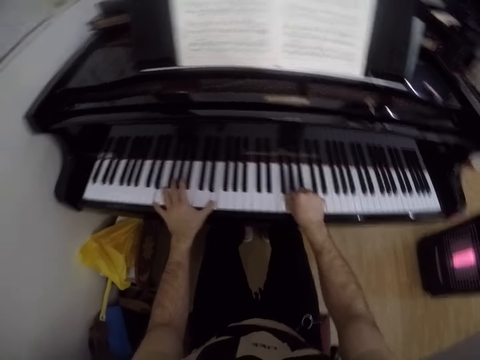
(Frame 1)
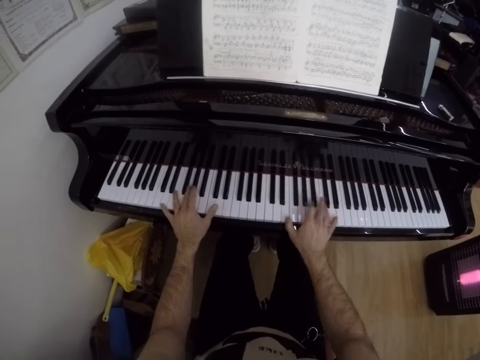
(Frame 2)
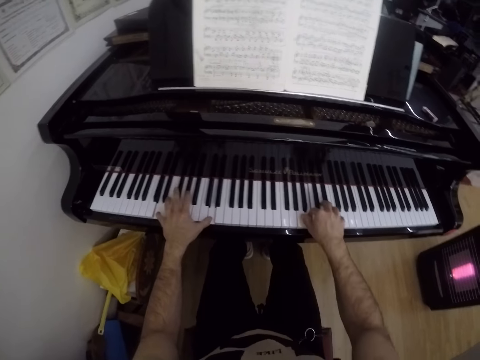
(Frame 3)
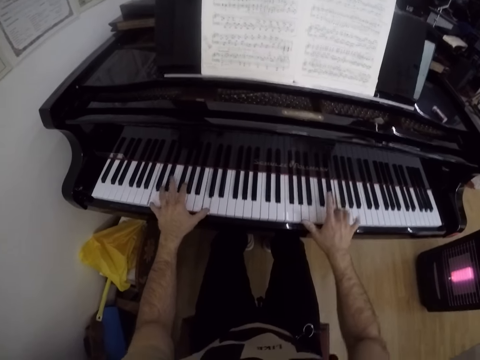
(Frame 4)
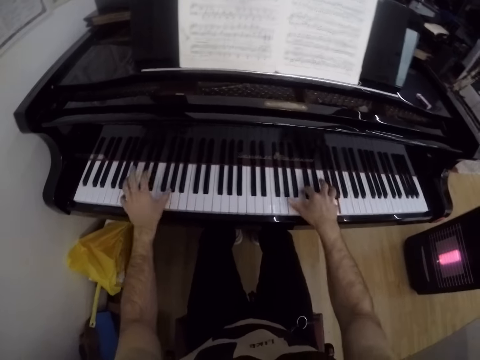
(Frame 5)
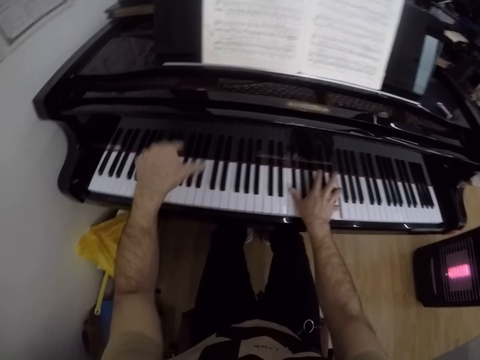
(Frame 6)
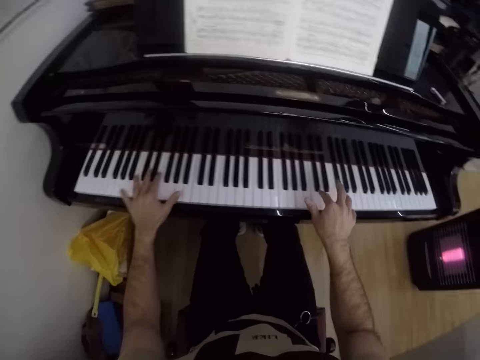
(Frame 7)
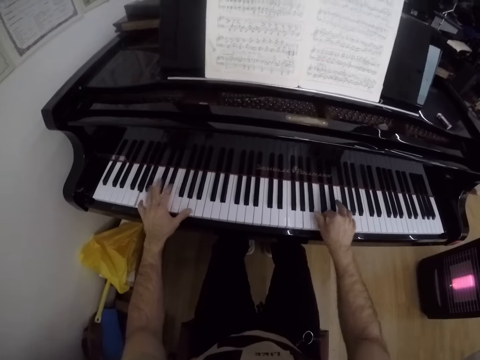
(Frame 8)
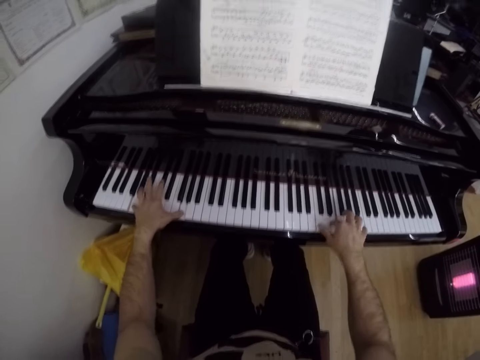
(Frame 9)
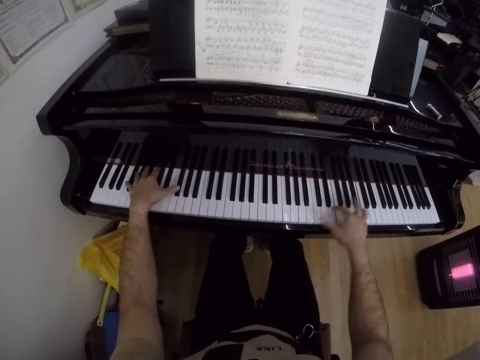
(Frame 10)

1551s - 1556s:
The camera wearer plays the keys on the keyboard of the grand piano with both hands.

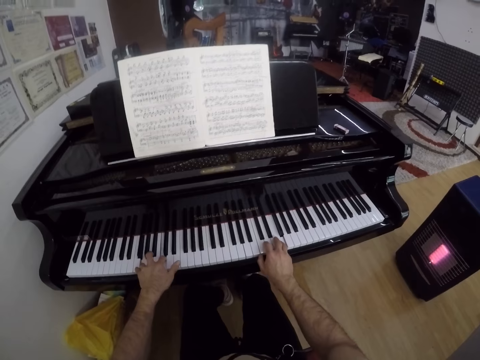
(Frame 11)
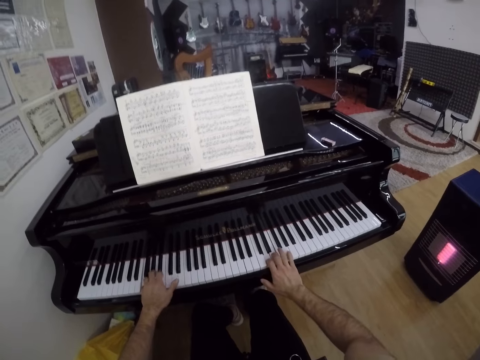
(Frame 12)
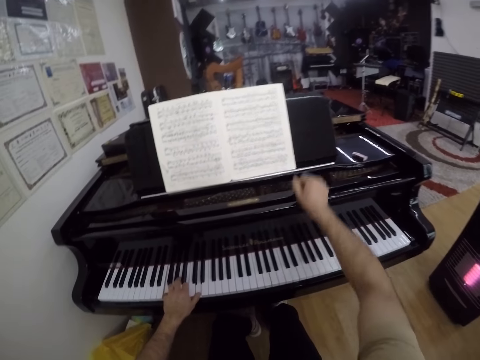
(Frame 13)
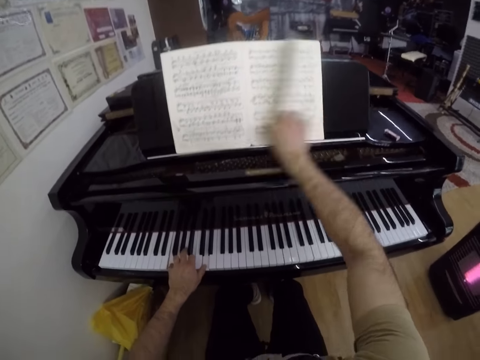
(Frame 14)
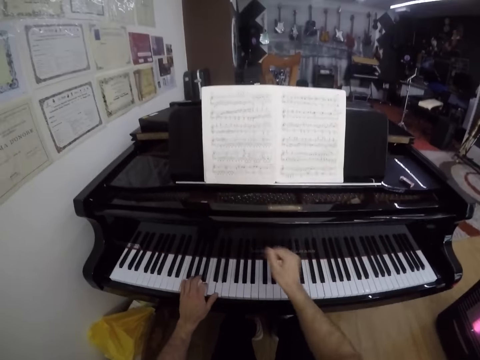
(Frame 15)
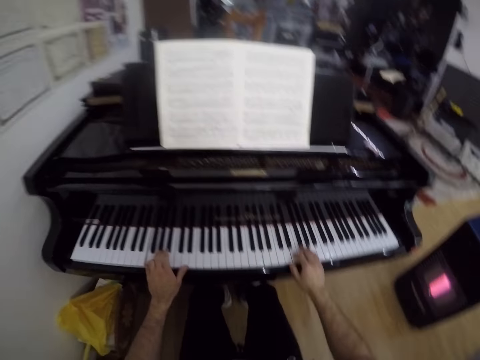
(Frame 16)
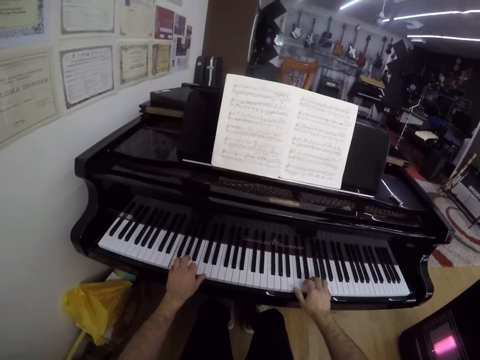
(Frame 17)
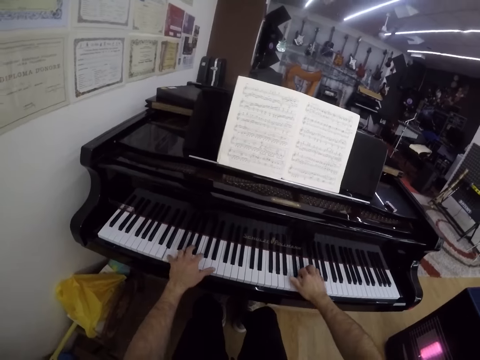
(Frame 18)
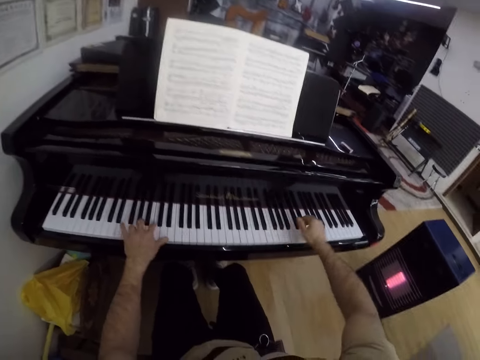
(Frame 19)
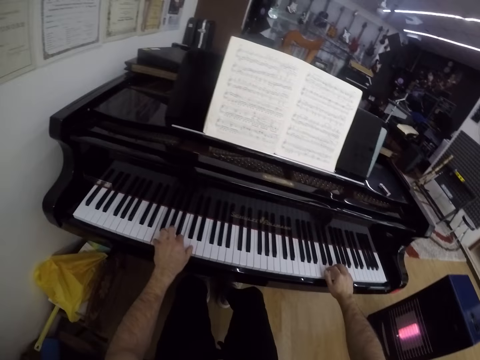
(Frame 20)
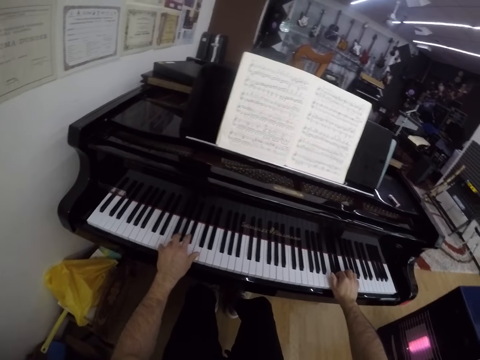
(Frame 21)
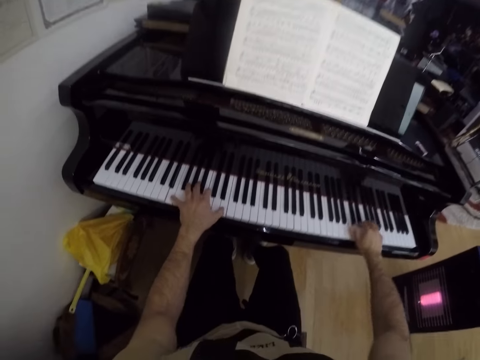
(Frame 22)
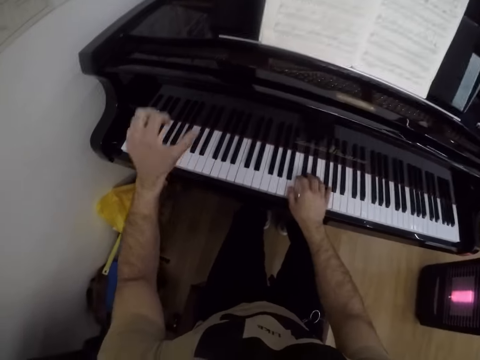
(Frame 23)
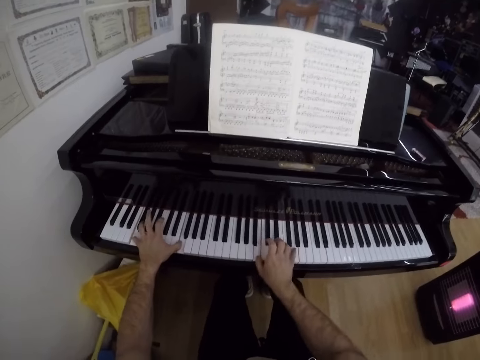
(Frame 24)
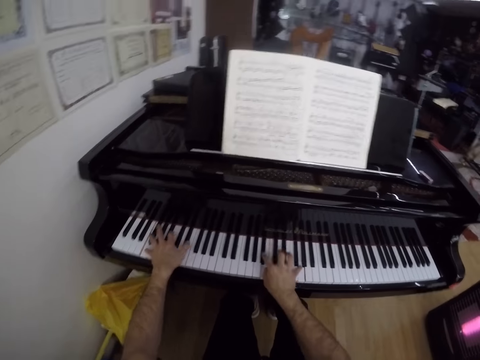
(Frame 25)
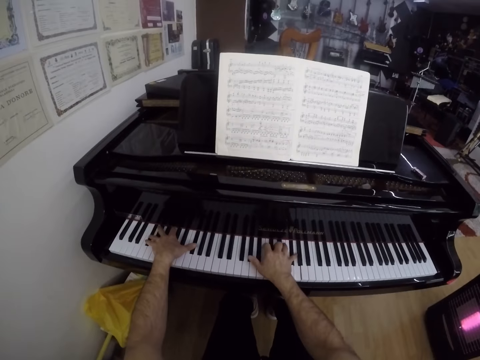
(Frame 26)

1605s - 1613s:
The camera wearer flips a page of the music sheet on the music rack with his right hand. He plays the keys on the keyboard of the grand piano with both hands.

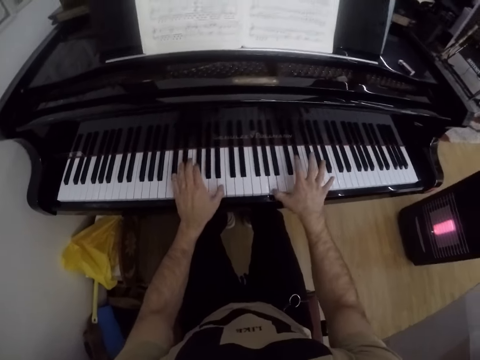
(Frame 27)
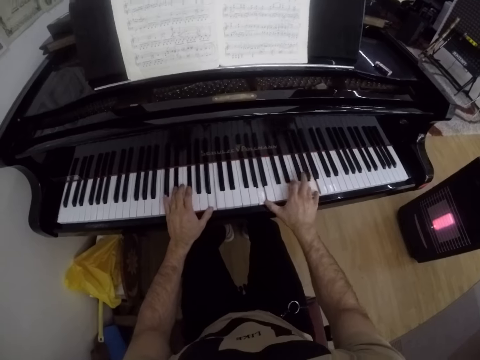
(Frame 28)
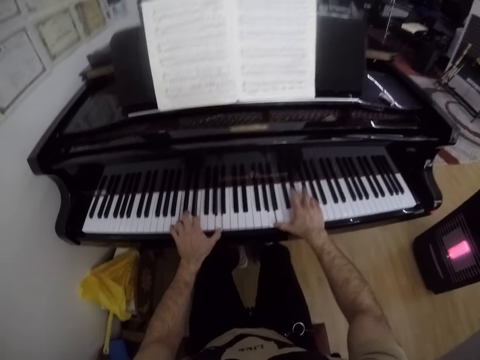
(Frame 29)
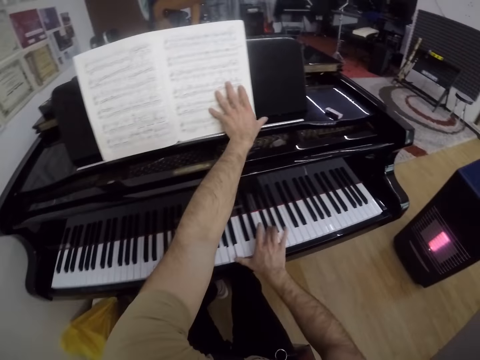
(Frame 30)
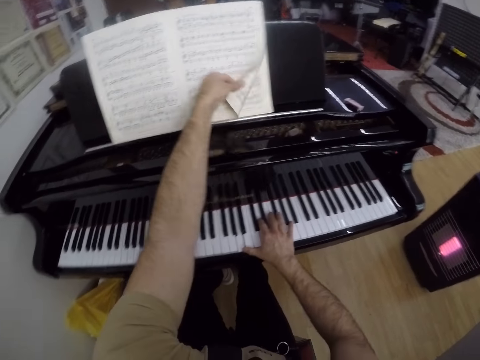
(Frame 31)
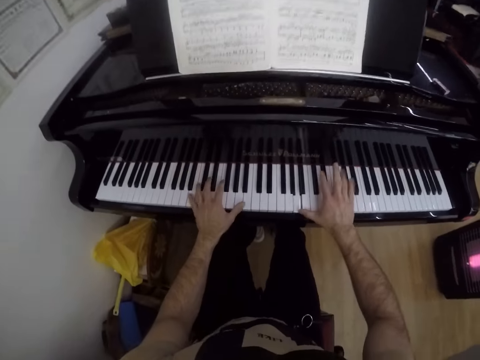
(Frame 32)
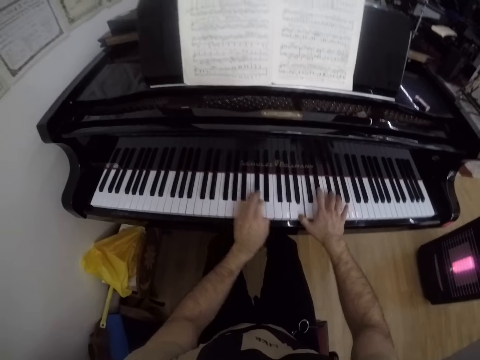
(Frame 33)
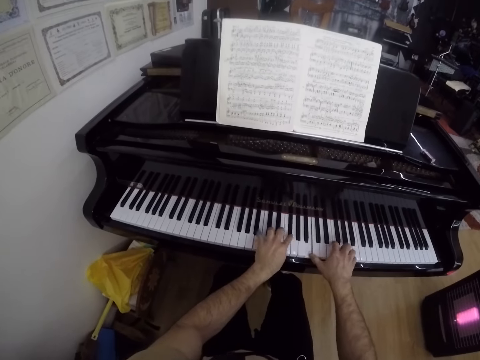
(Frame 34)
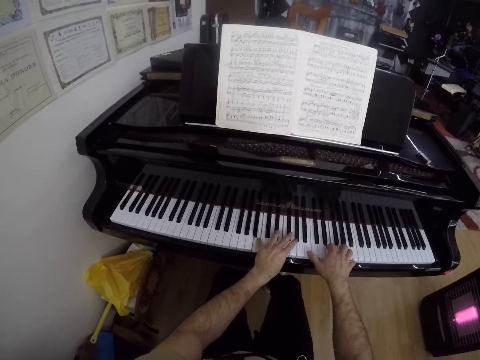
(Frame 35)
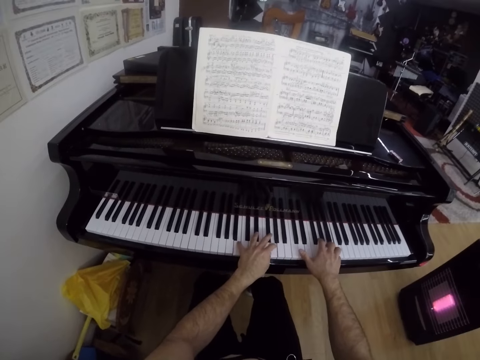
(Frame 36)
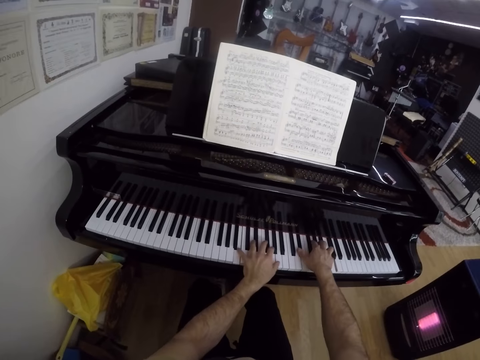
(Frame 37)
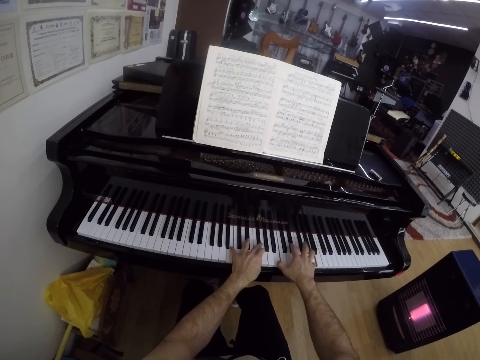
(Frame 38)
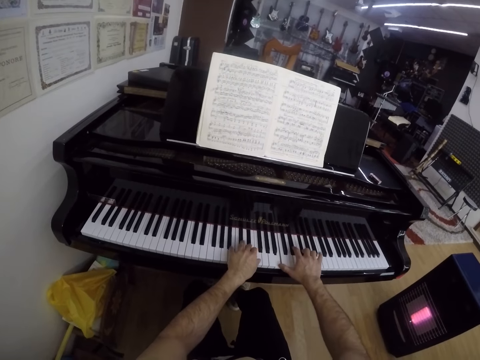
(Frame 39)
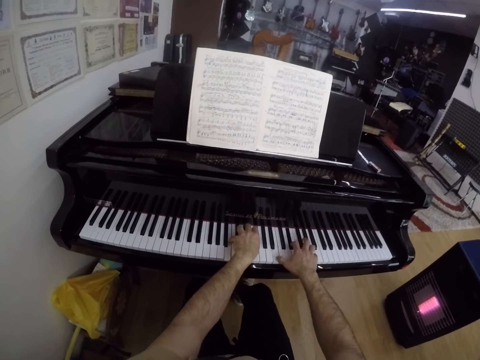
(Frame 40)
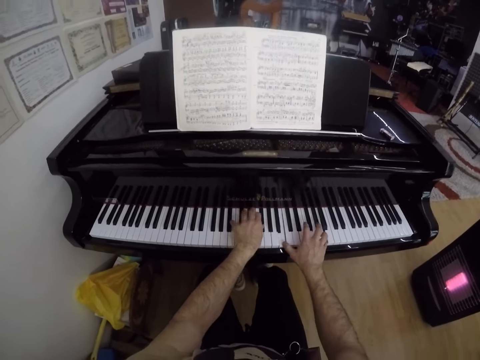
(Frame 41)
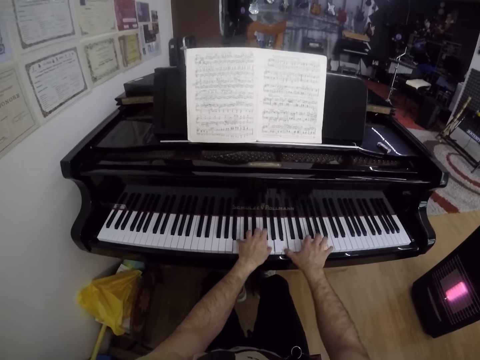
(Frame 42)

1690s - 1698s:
The camera wearer opens a page of a music book on a music desk of the piano with his left hand. He plays the piano with both hands.

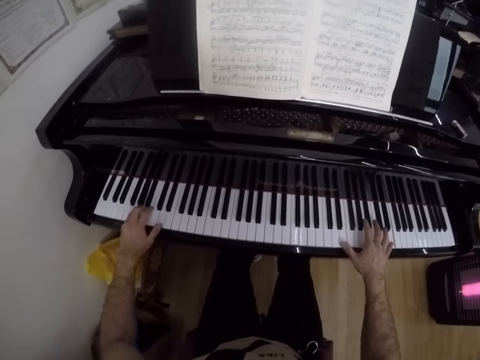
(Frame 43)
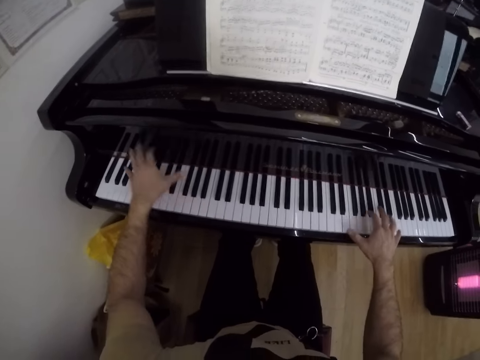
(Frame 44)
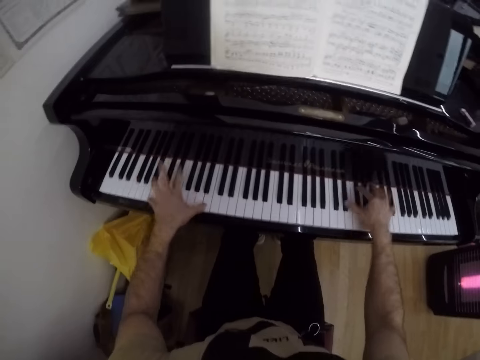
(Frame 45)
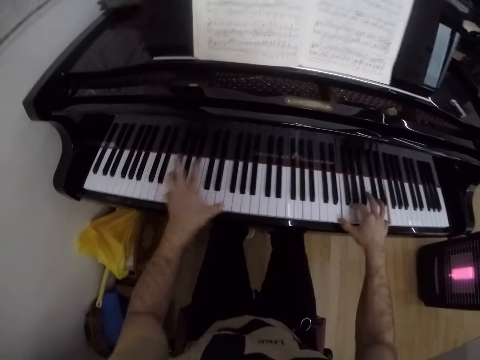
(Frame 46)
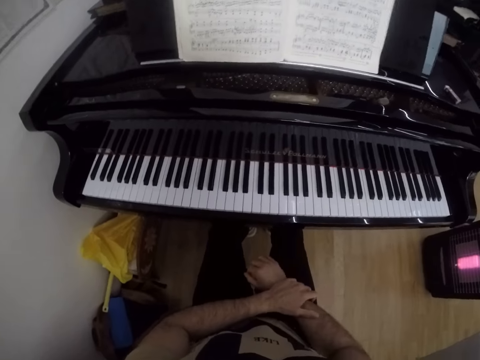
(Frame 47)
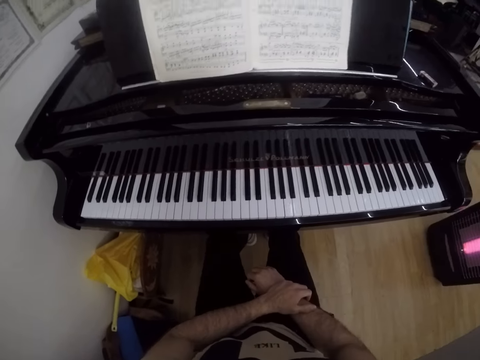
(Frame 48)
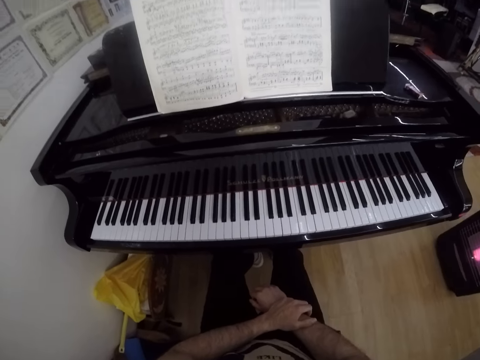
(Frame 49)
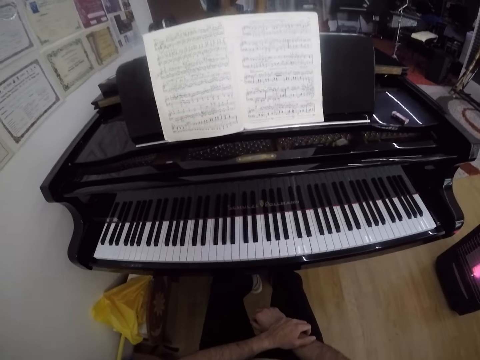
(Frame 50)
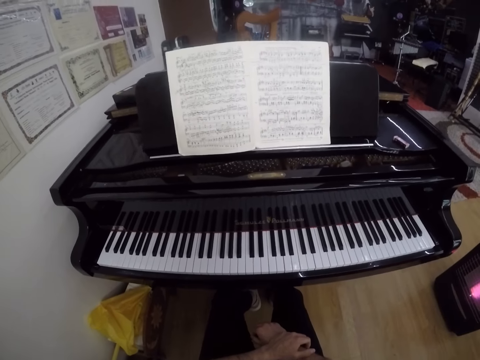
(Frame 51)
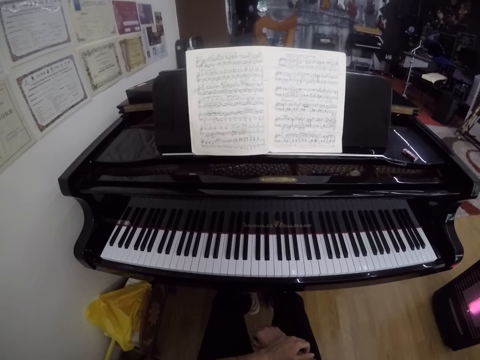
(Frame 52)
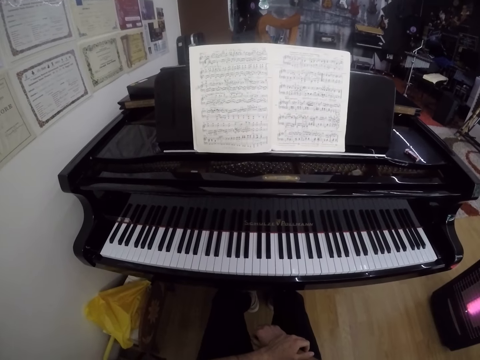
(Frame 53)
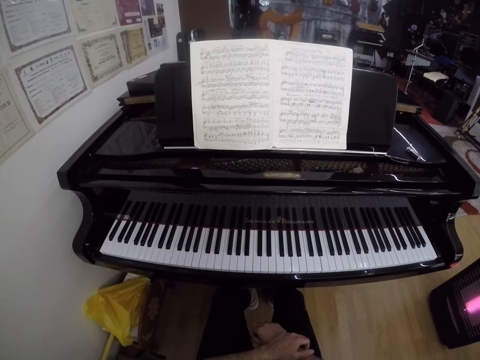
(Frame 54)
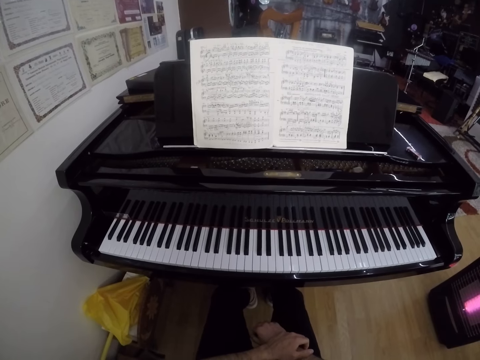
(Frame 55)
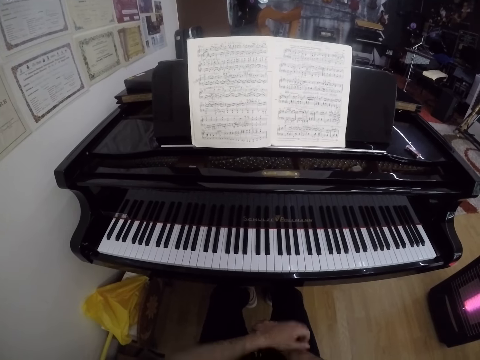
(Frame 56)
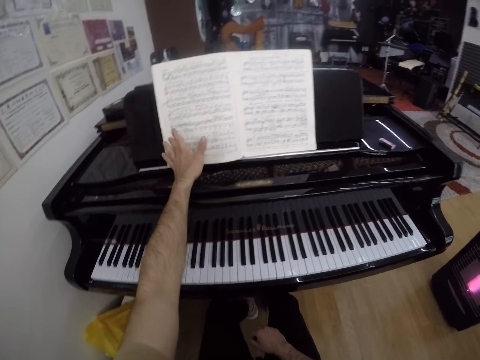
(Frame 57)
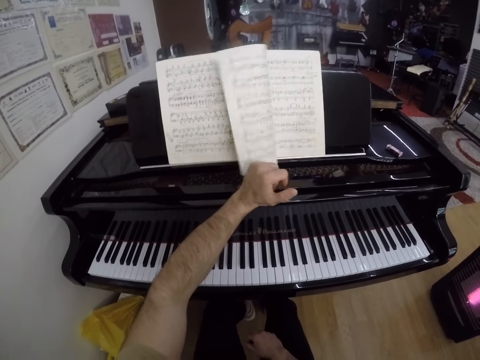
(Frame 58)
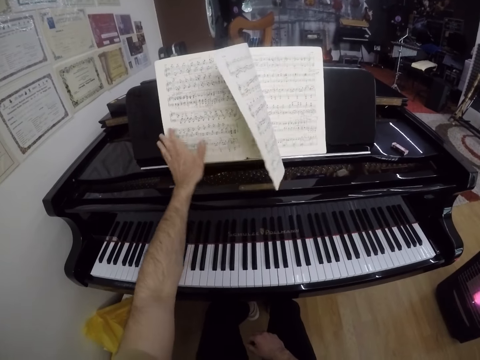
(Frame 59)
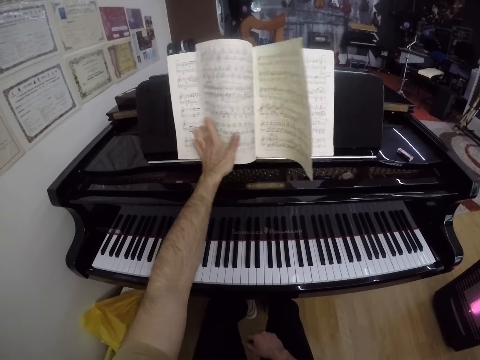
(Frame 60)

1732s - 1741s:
The camera wearer places both hands on his laps. He looks around. He opens pages of the music book on the music desk of the piano with his left hand. He opens the page of the book again.
